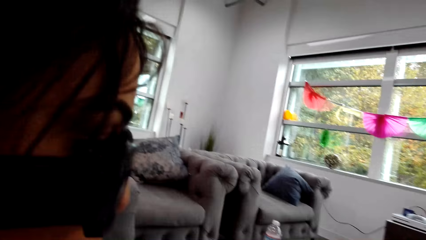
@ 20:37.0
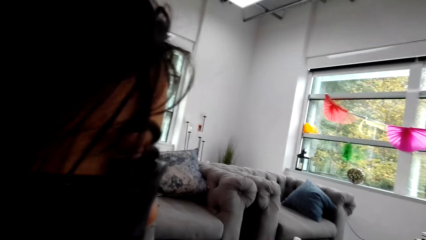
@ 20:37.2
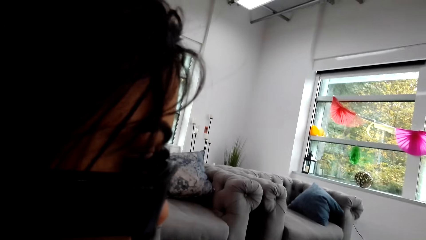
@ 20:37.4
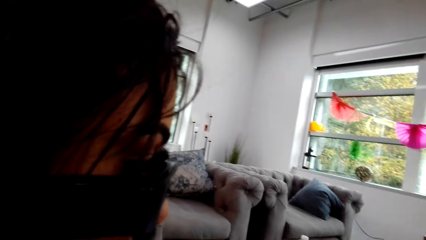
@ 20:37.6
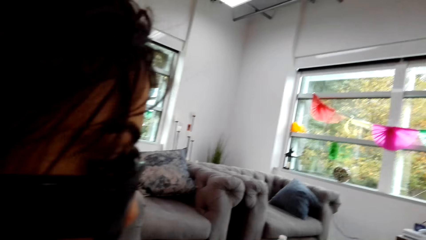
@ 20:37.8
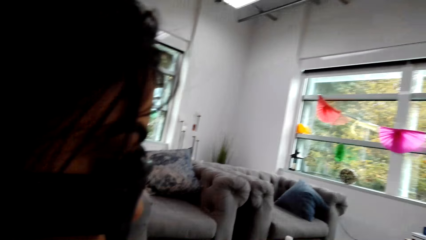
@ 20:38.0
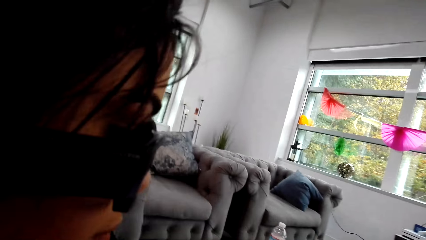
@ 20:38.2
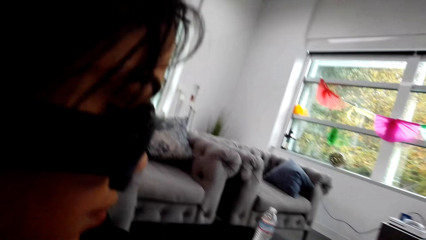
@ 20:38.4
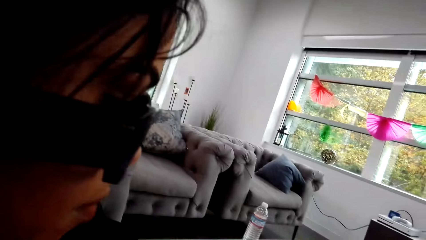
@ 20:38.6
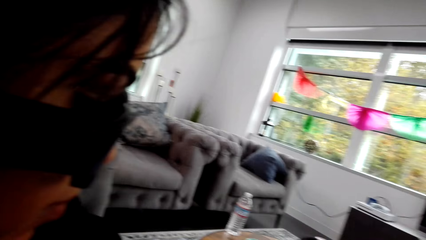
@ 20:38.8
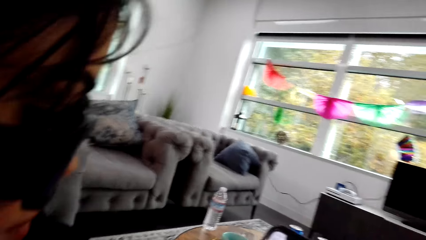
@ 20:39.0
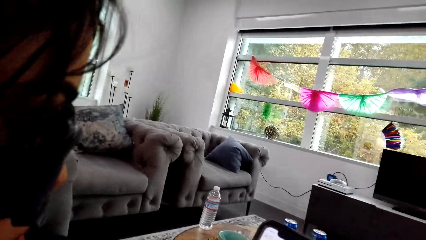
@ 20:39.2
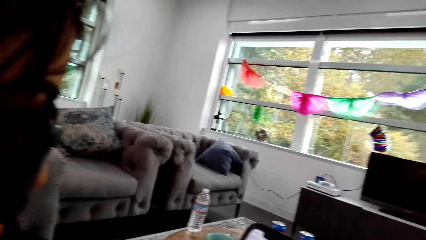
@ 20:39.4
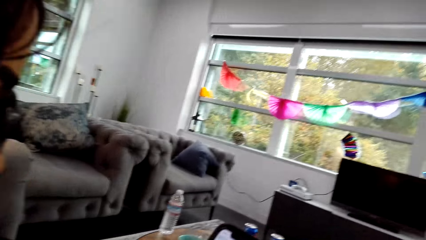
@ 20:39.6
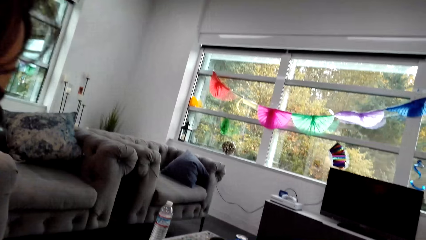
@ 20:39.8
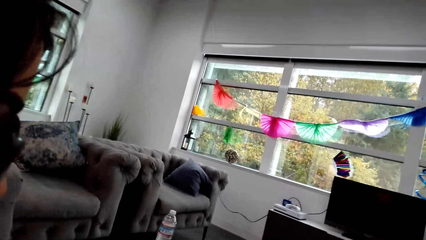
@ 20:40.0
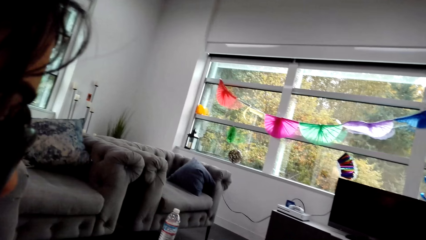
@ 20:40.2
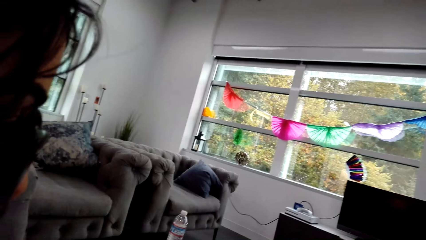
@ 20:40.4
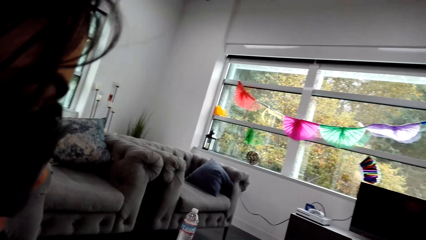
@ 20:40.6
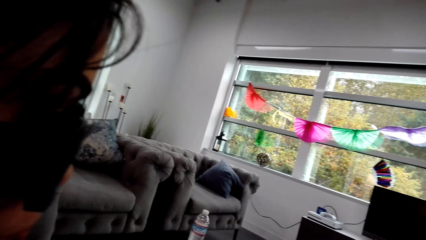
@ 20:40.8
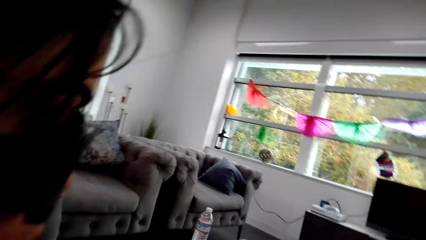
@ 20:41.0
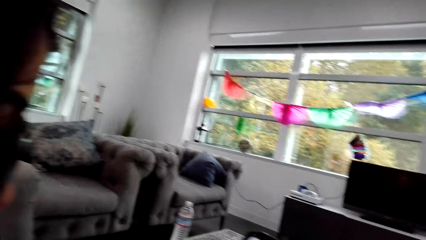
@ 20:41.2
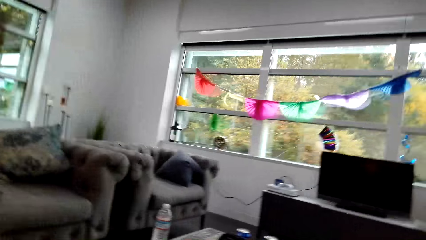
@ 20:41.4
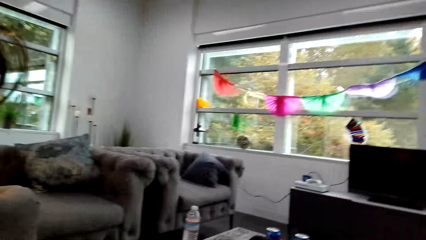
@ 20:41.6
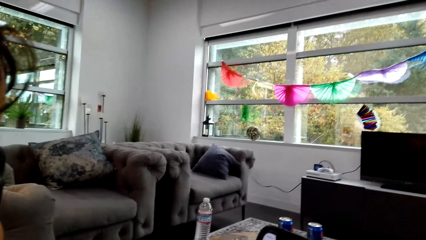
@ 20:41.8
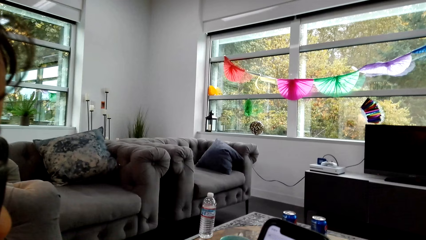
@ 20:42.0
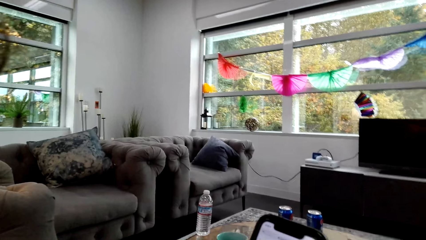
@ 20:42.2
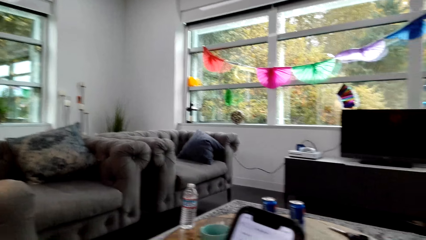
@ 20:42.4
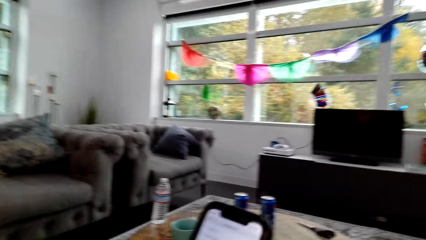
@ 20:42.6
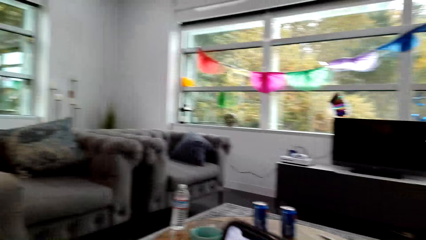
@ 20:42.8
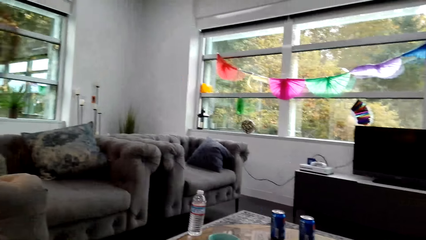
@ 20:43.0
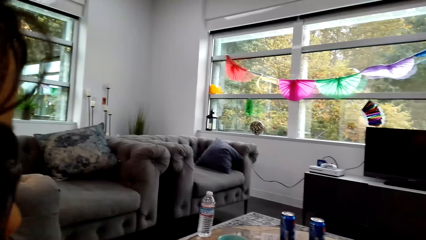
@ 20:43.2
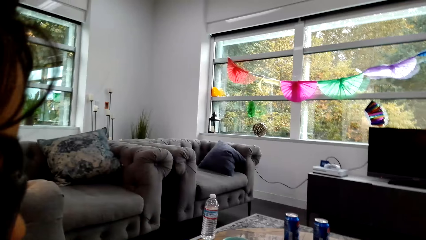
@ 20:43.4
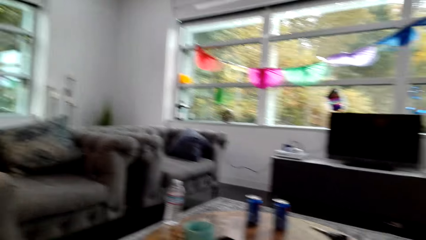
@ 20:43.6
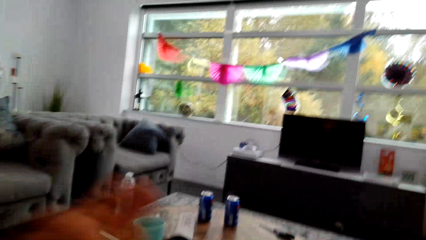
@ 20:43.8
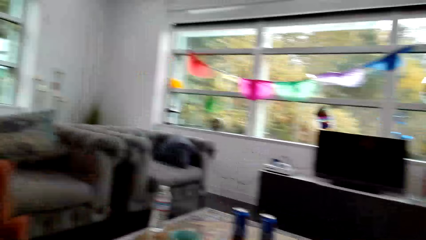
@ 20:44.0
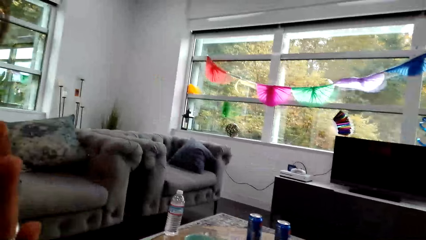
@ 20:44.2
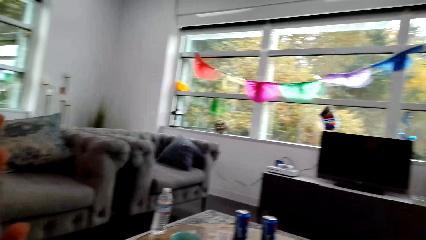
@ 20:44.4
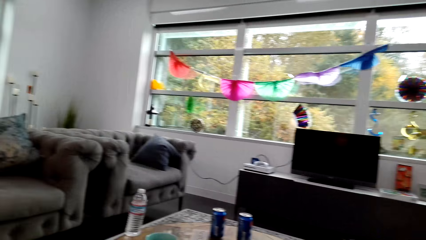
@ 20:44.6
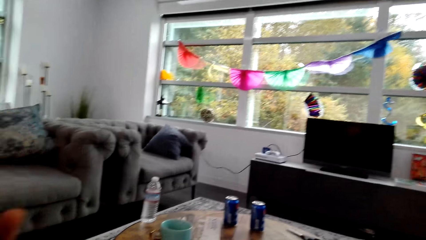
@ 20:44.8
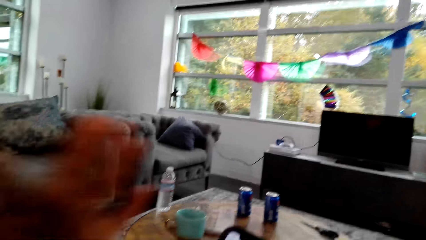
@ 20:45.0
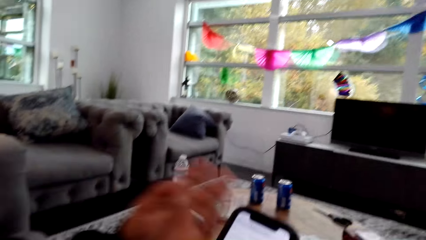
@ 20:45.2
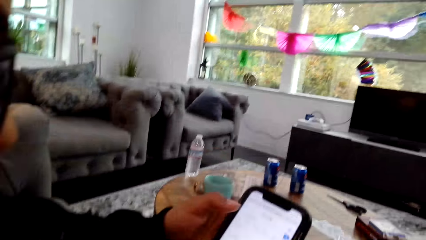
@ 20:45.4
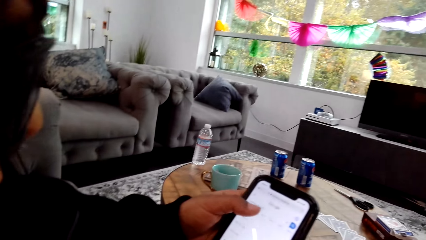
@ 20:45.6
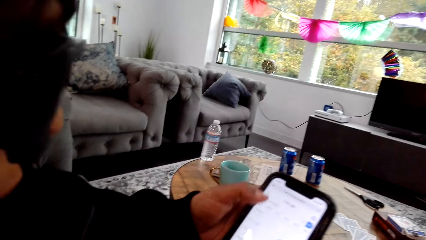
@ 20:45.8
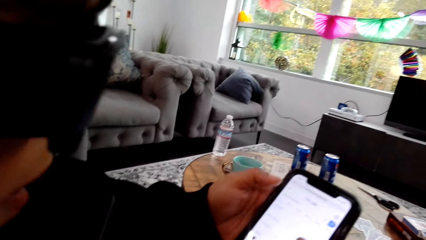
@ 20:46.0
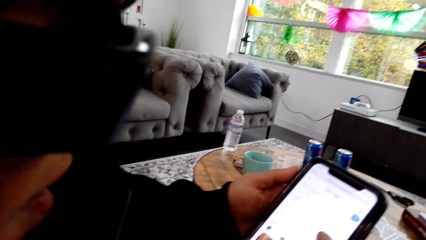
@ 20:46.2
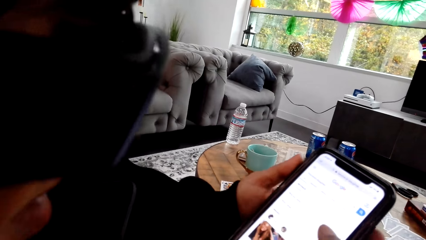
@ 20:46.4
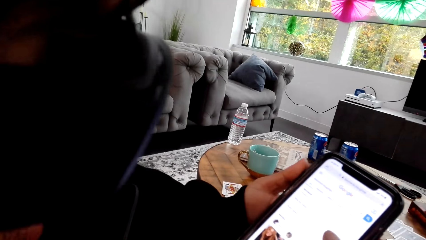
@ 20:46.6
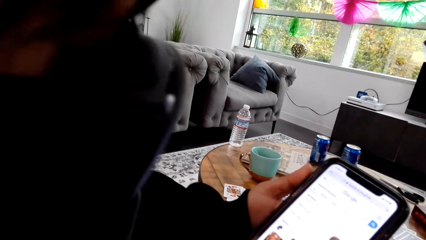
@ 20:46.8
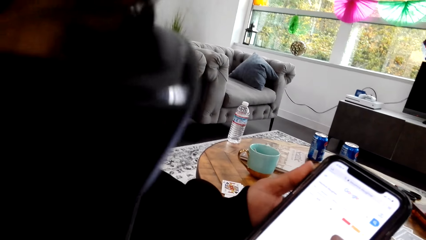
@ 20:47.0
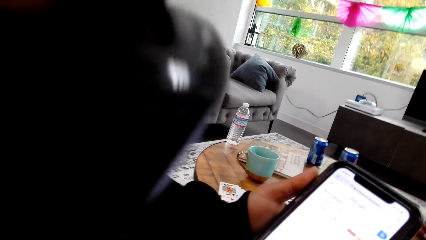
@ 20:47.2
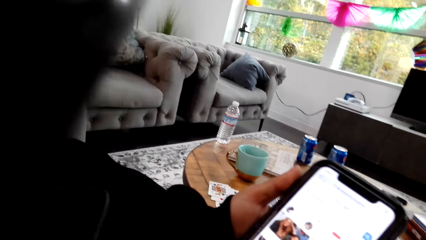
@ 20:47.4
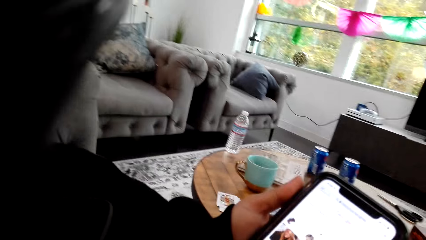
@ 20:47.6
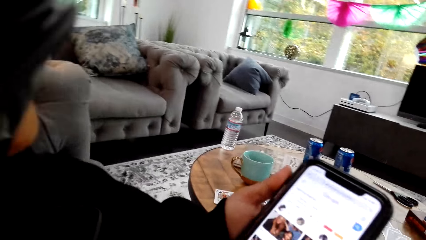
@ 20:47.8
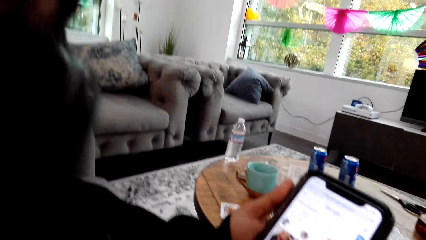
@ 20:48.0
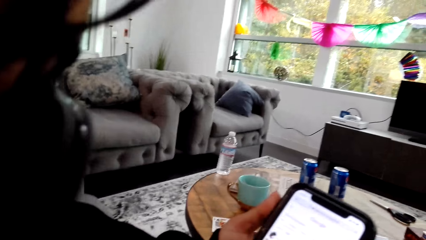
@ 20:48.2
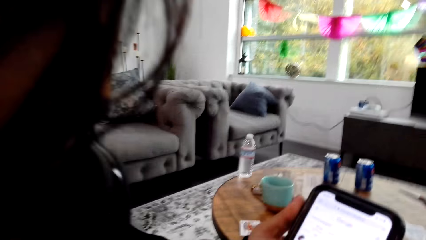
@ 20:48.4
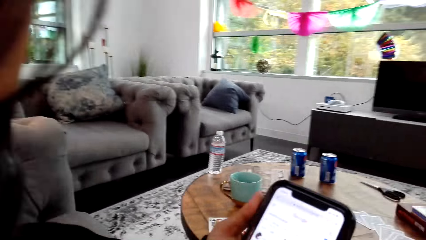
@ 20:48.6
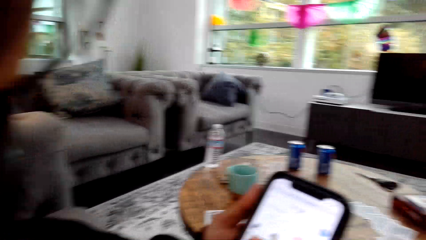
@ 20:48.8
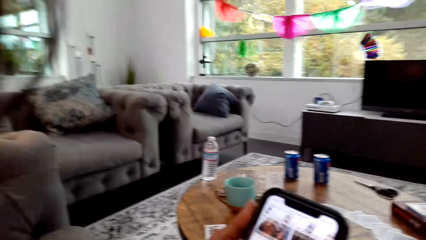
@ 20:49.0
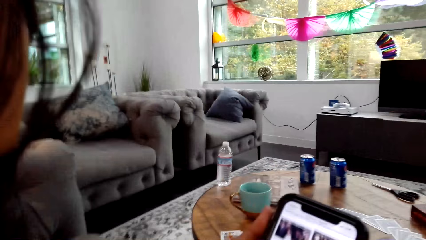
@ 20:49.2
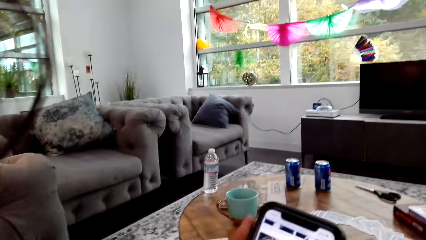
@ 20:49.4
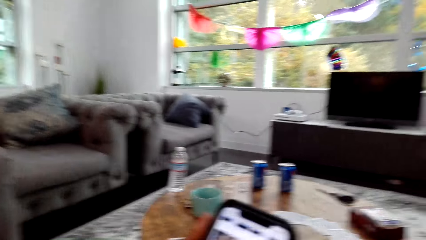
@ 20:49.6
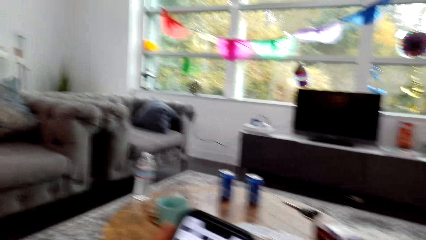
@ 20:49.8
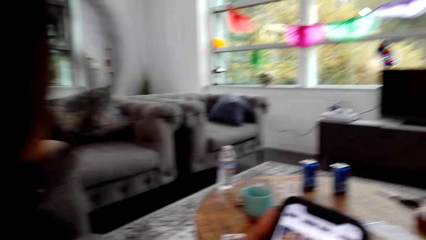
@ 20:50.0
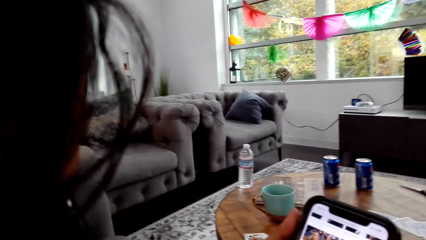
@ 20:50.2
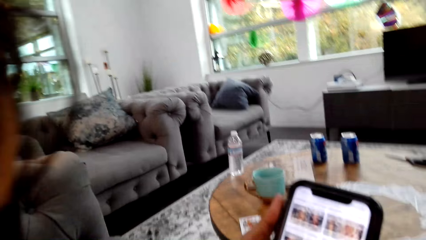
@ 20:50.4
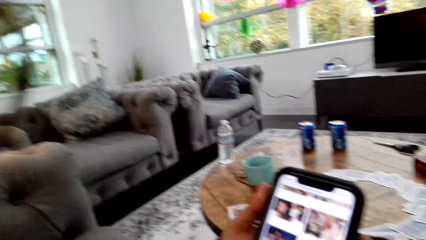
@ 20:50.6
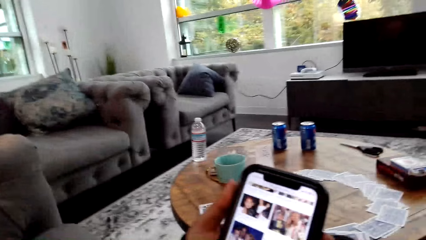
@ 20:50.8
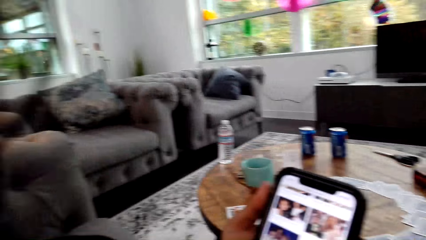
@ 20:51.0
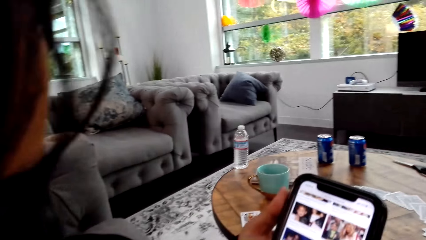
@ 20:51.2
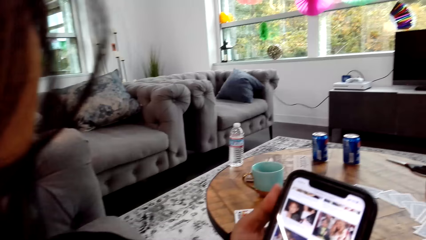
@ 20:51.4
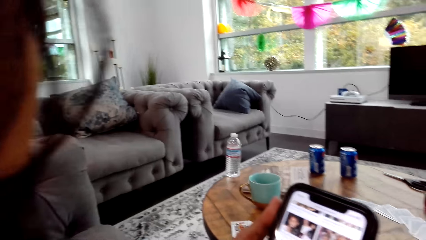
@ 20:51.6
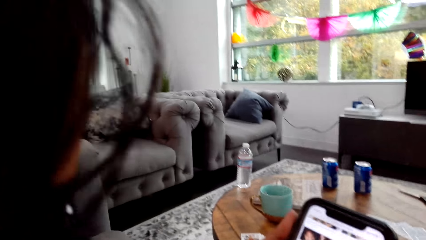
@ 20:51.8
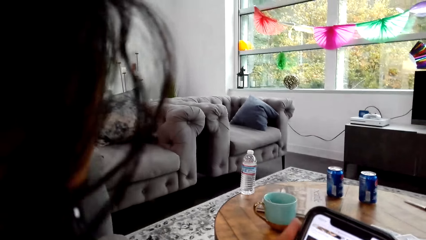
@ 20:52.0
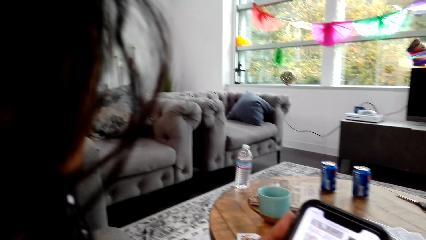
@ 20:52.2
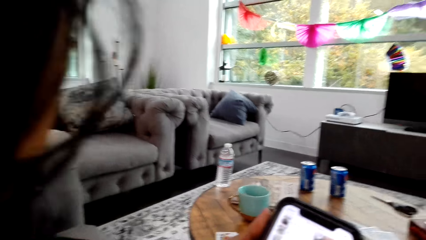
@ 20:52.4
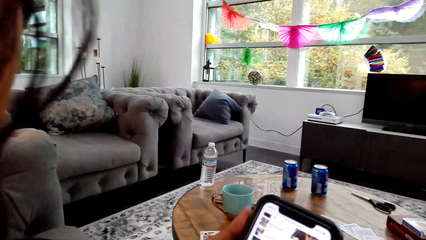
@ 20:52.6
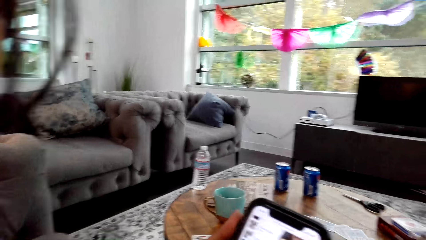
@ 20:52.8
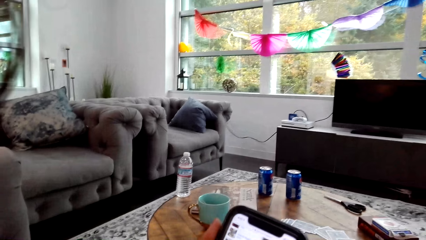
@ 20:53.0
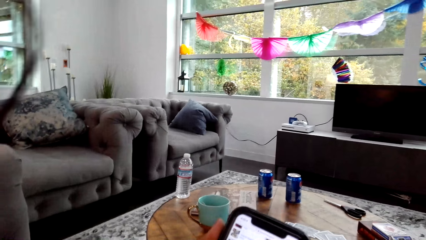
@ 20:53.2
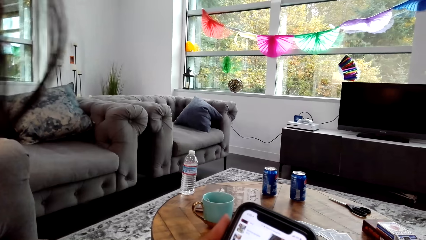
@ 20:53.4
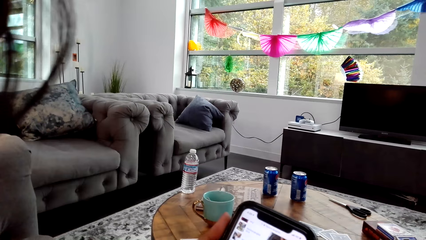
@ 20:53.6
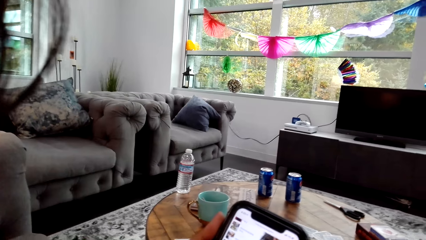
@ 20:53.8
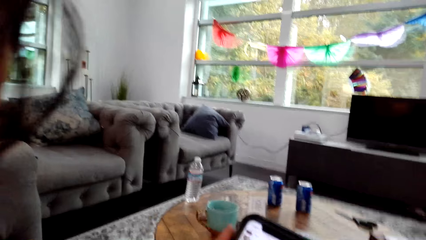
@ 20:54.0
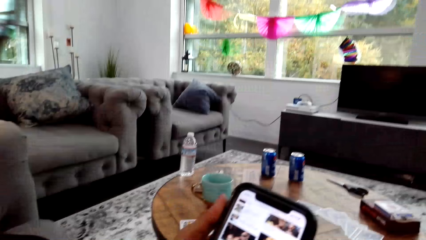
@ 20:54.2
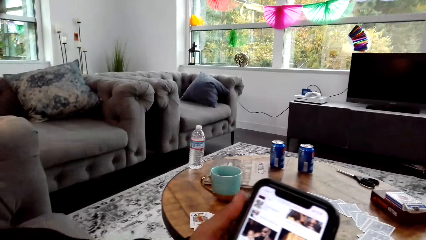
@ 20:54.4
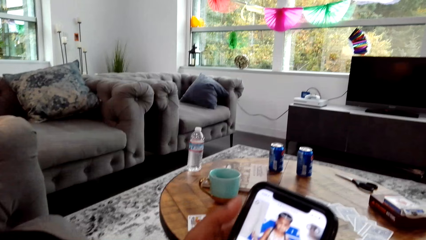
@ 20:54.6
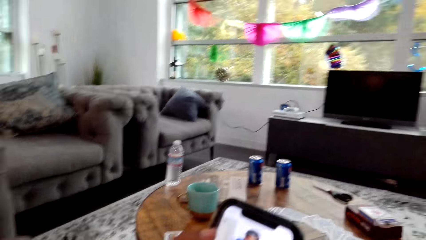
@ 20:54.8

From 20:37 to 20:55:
The camera wearer looks around a room. A lady looks around the room. The camera wearer browses her phone. The lady operates a phone with her hand. The camera wearer looks around the room. The lady operates the phone with her hand.
